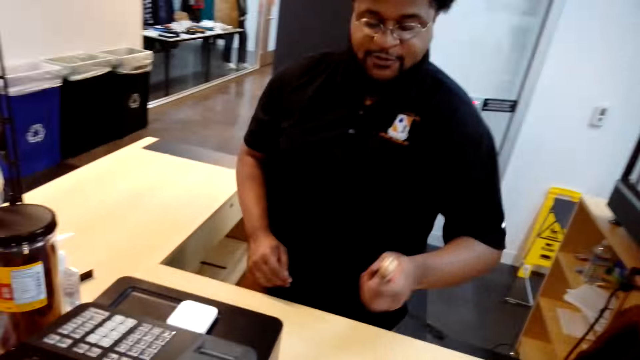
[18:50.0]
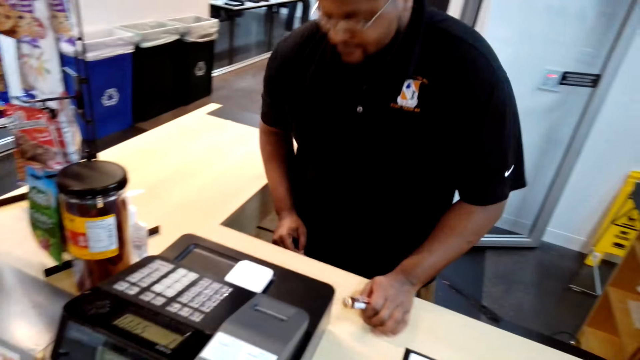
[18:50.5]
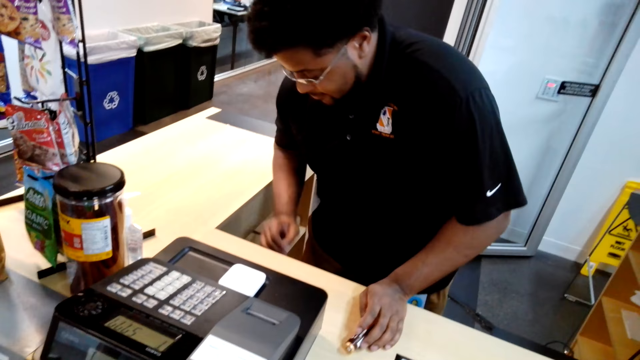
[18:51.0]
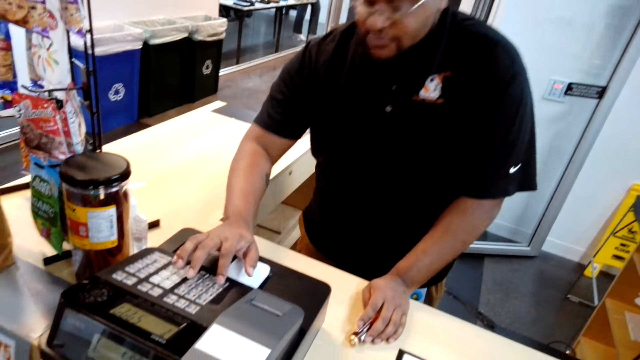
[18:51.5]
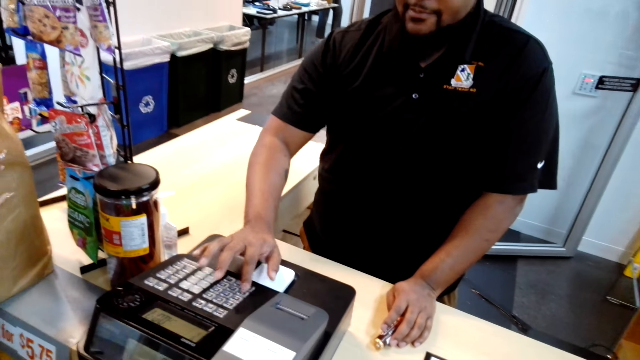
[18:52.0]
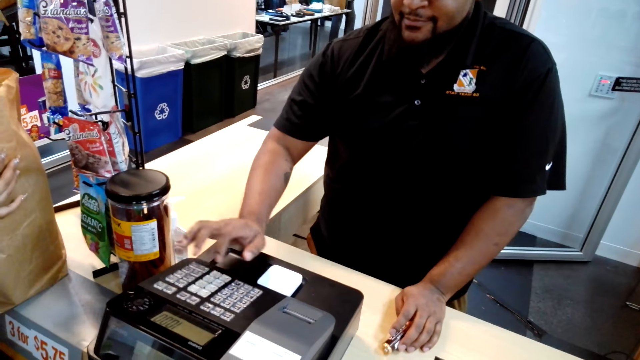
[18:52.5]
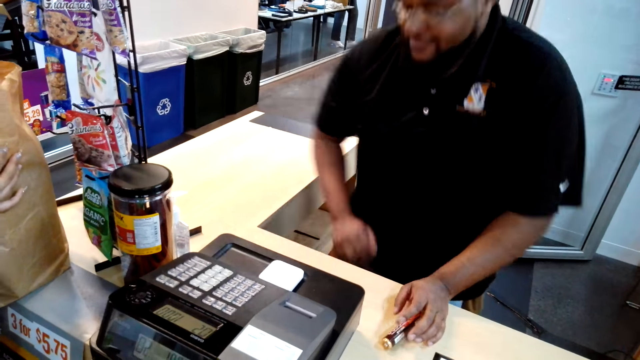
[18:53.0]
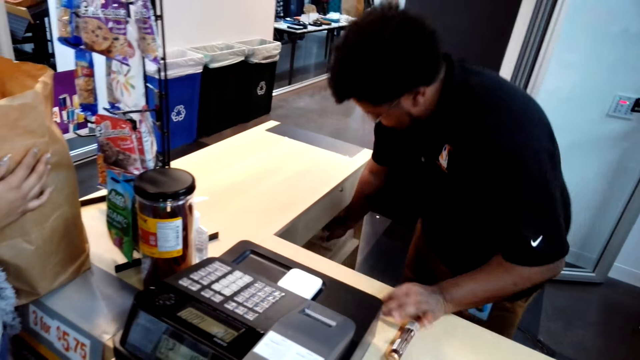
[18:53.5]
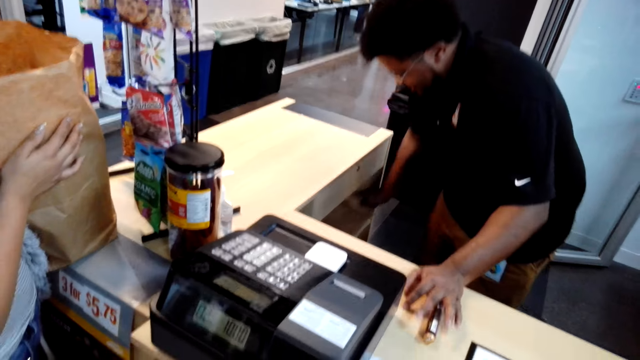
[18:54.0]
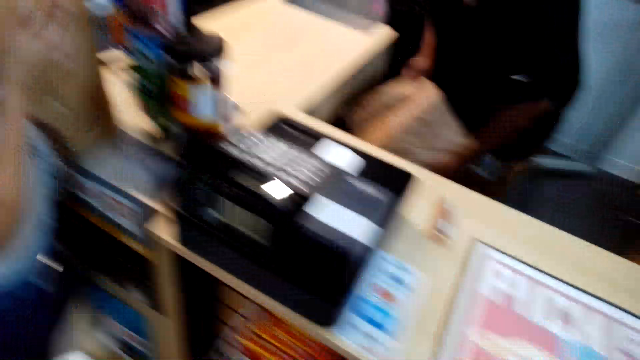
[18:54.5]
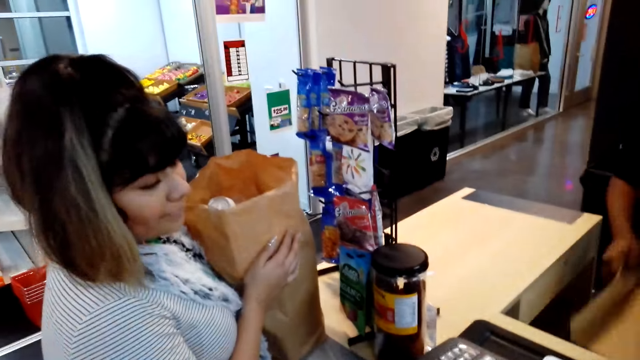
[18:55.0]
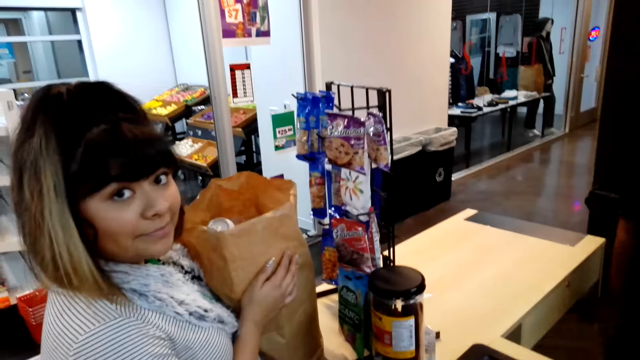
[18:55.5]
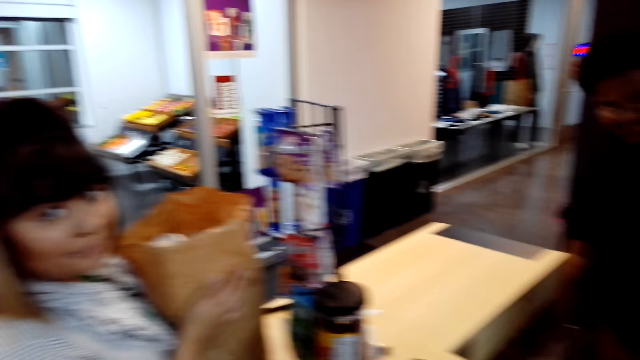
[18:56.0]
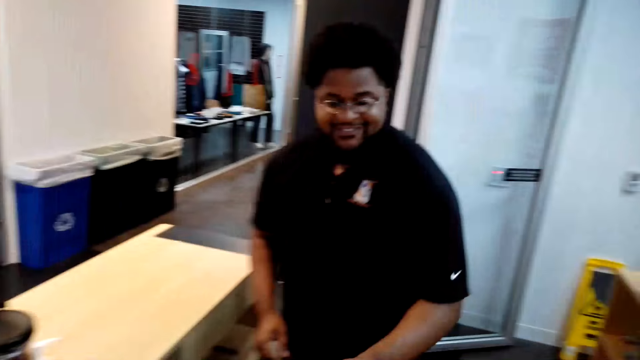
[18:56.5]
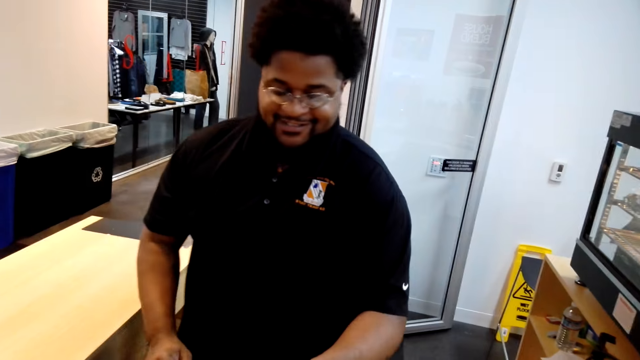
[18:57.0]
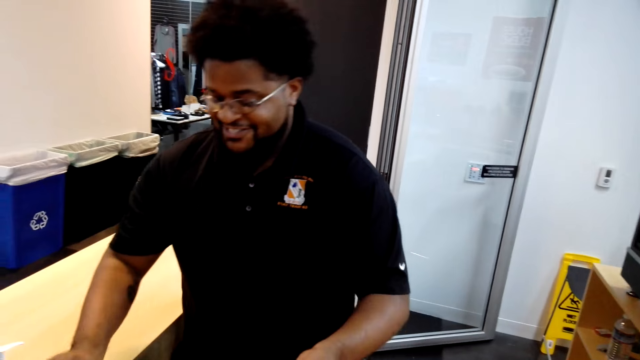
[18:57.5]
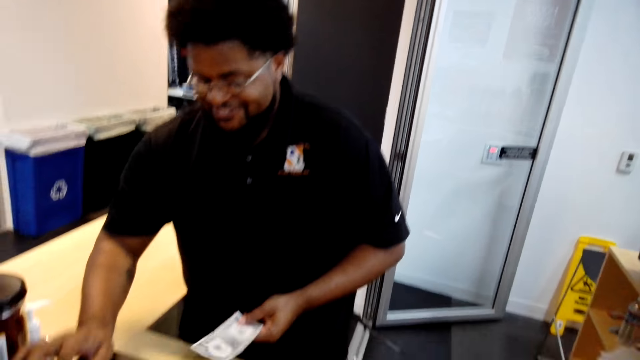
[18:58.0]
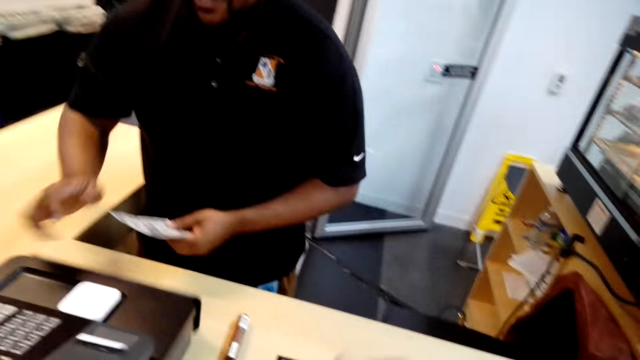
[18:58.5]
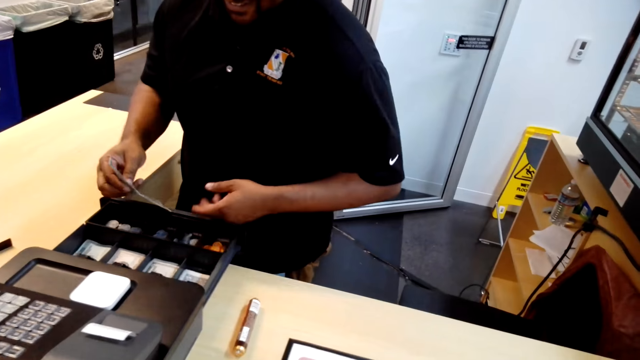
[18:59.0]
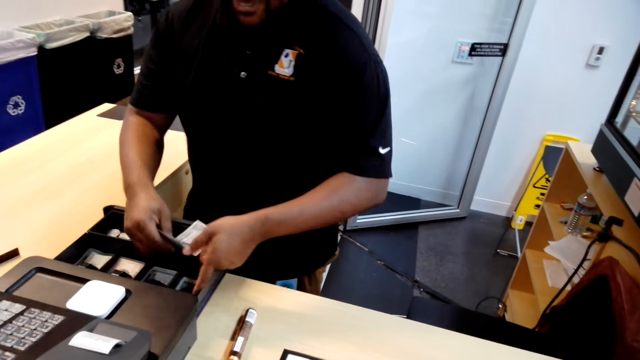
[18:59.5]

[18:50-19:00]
A man converses with the camera wearer. The man takes the candy with the left hand and uses the cash register machine. The camera wearer presses the billing machine. The man picks up the khaki bag with the right hand and picks up a paper from the counter. The camera wearer stares at the man. The man holds the money with the left hand, presses the machine, and puts the money in the cash register machine.

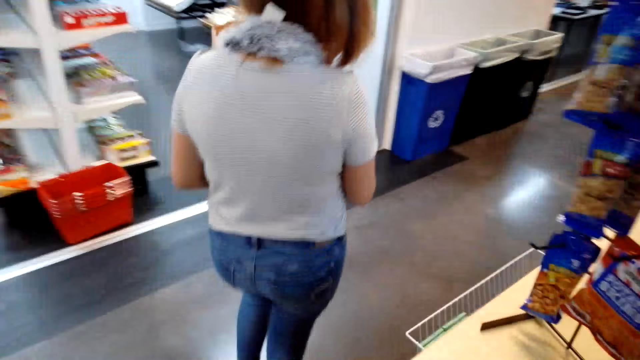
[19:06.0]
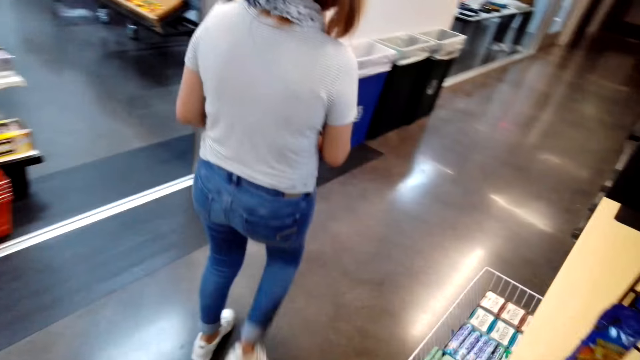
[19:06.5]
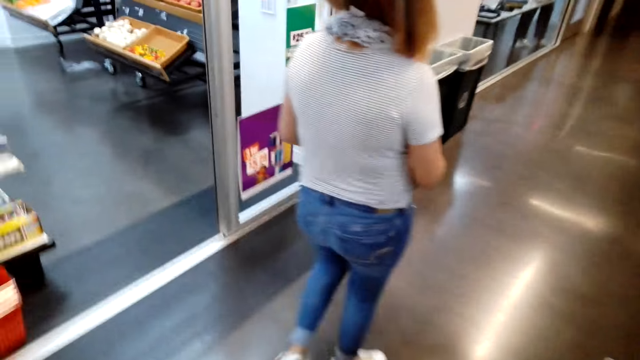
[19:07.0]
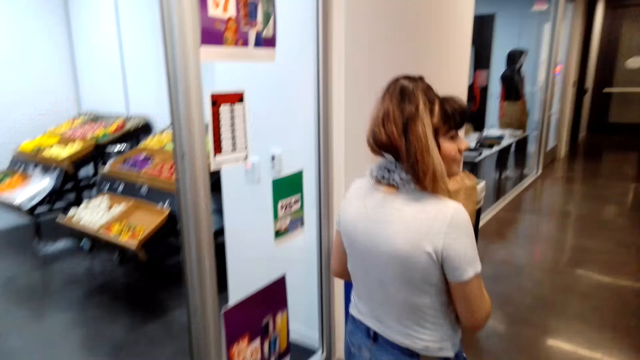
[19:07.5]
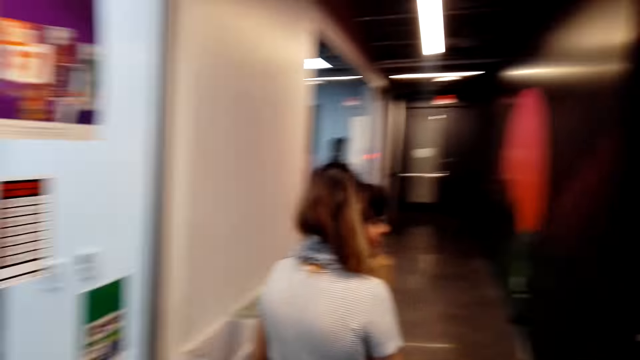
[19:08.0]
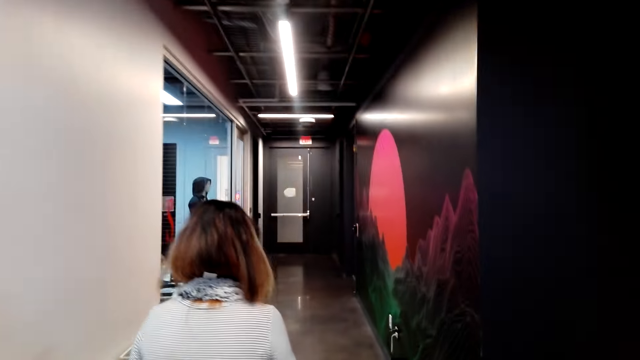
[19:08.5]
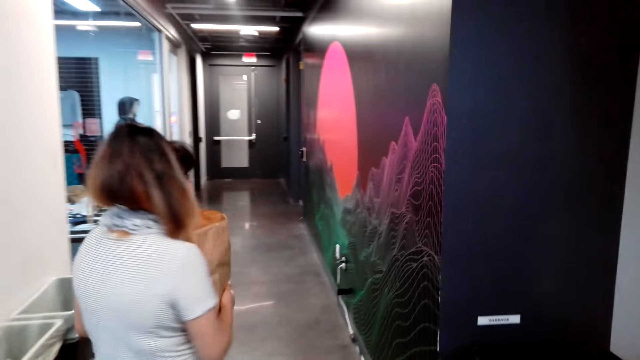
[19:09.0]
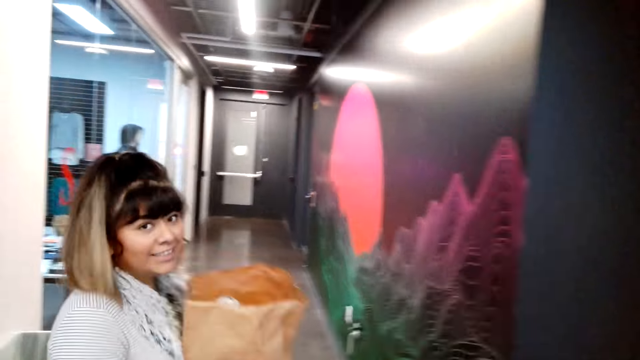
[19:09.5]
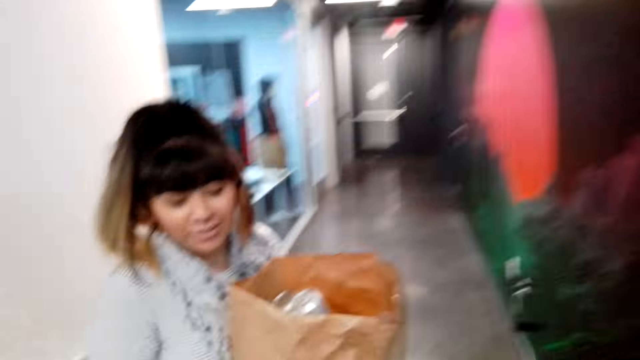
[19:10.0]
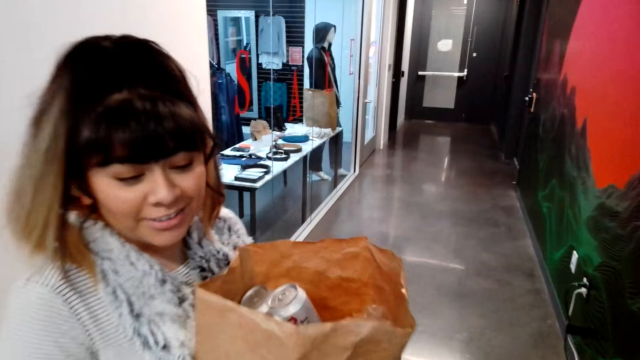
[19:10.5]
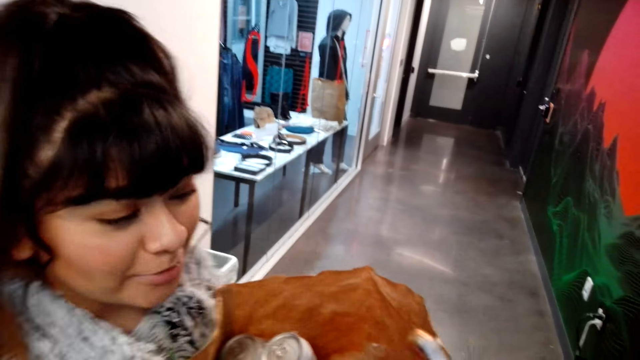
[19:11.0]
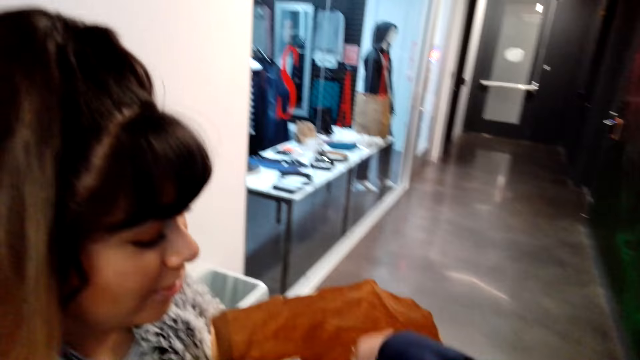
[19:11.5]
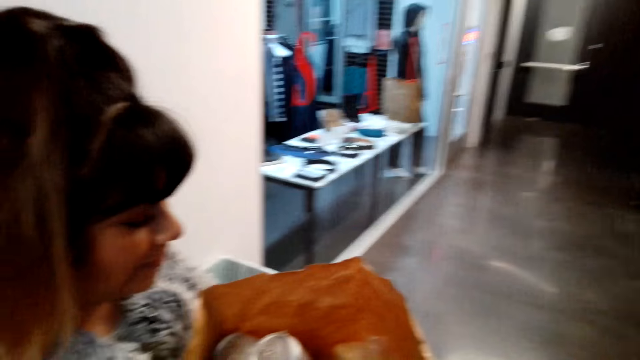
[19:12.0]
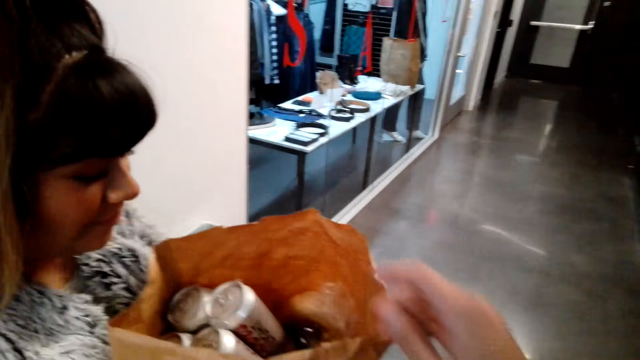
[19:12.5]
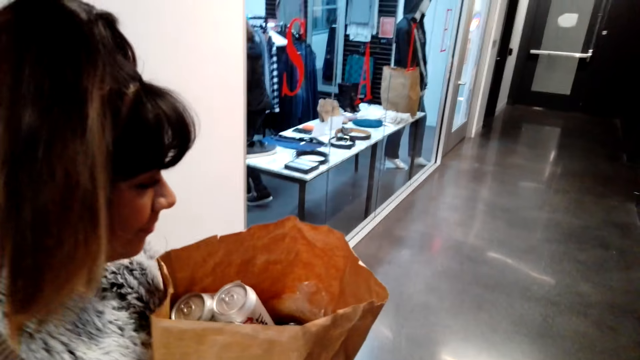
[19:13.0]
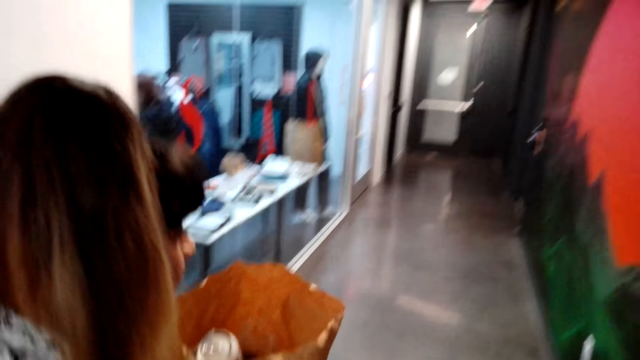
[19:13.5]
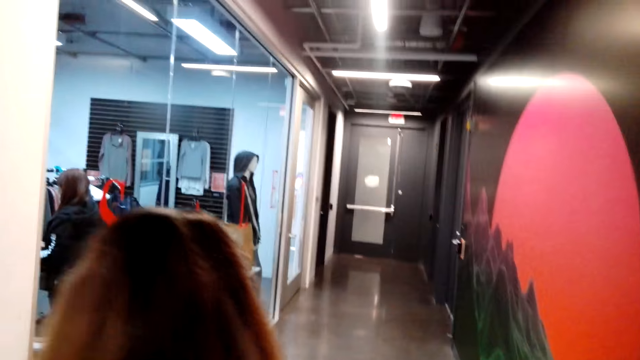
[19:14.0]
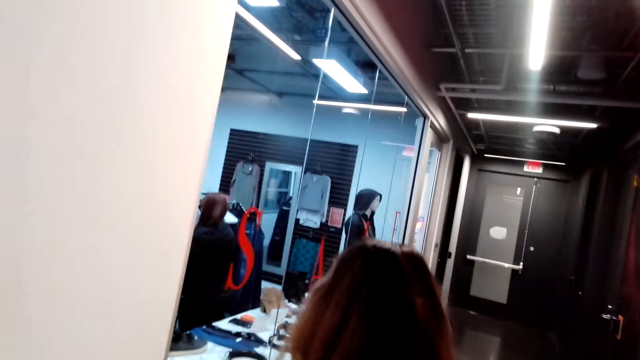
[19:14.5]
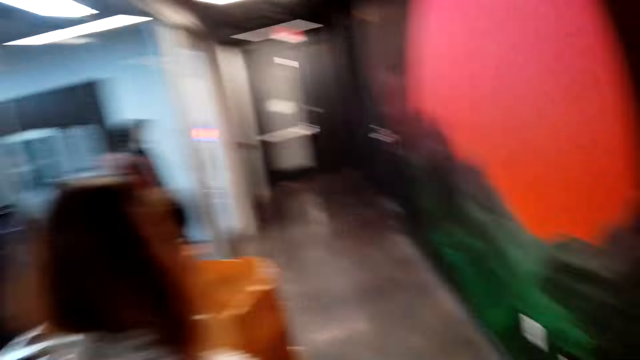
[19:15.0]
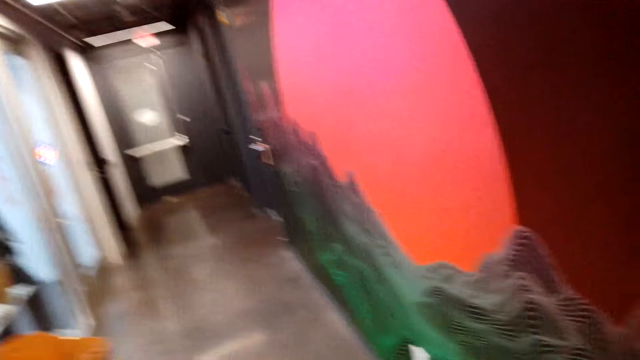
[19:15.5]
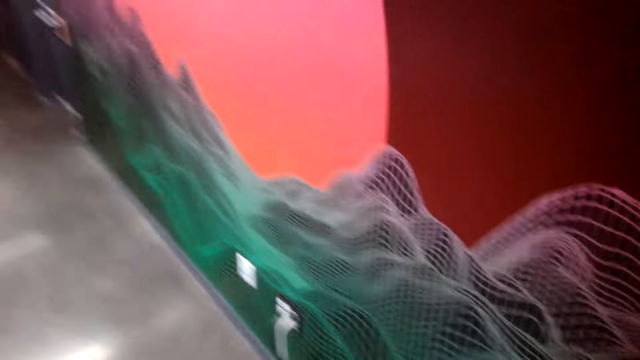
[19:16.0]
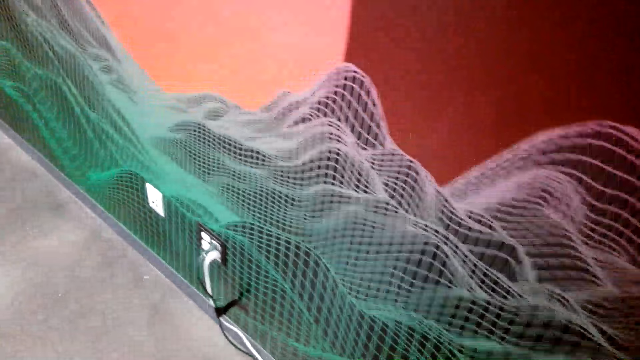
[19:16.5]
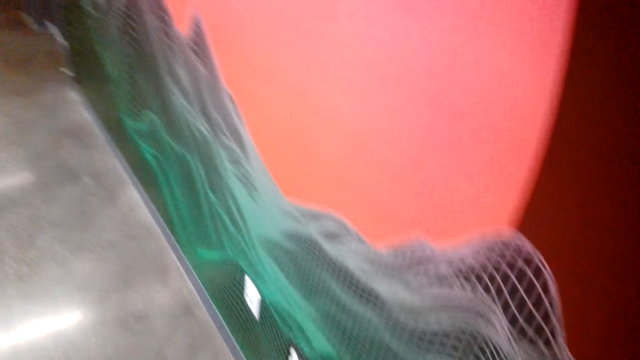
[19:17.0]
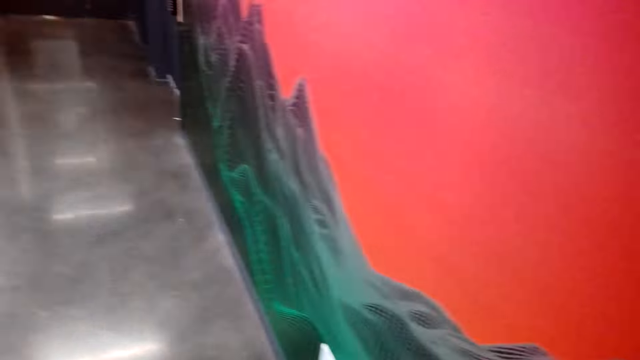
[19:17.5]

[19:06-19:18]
A lady walks with the camera wearer. The camera wearer stares at the lady. They converse with the lady. They put the candy in the khaki bag. The lady walks in the supermarket. The camera wearer walks in the supermarket.
